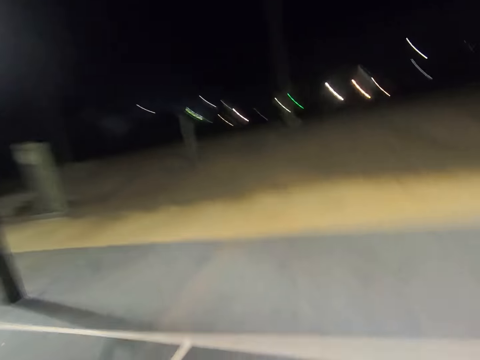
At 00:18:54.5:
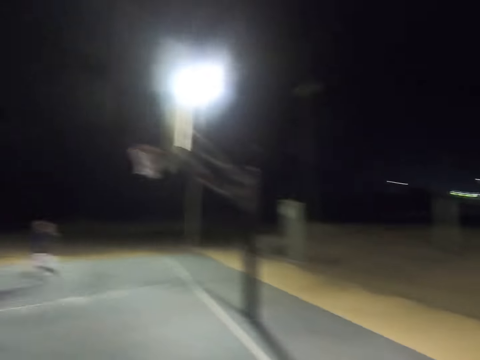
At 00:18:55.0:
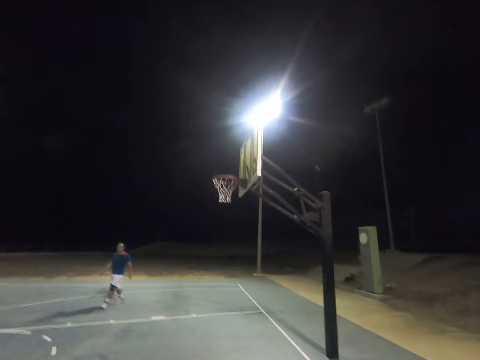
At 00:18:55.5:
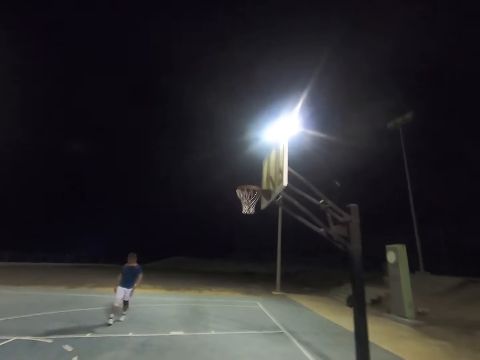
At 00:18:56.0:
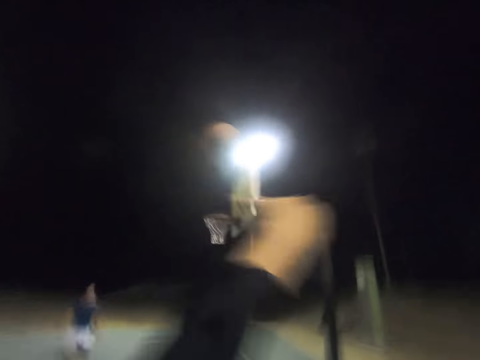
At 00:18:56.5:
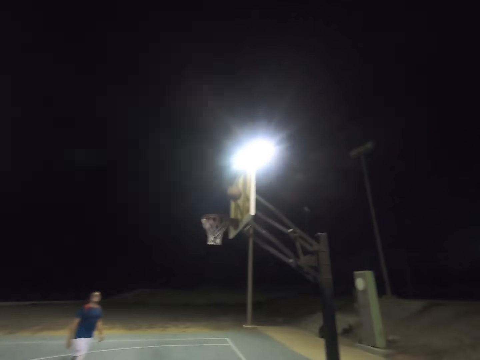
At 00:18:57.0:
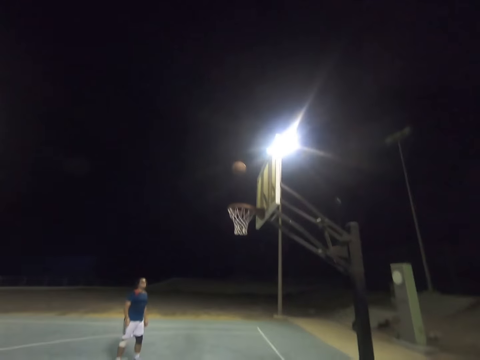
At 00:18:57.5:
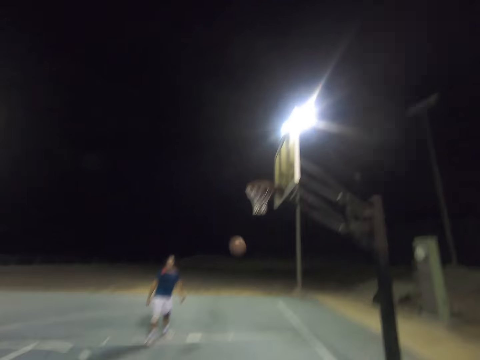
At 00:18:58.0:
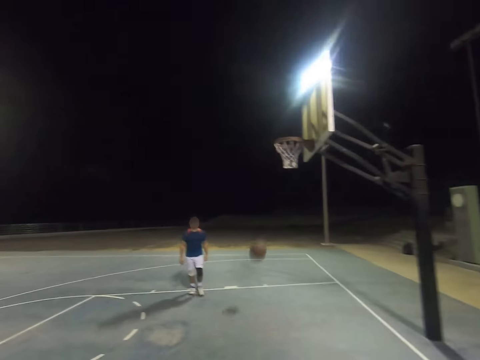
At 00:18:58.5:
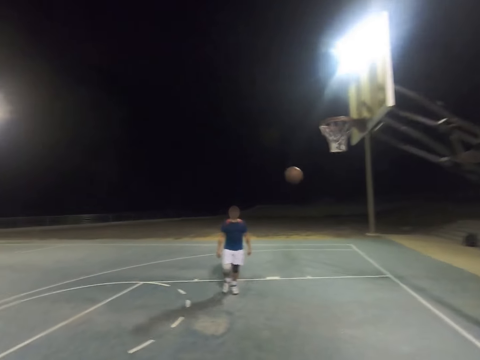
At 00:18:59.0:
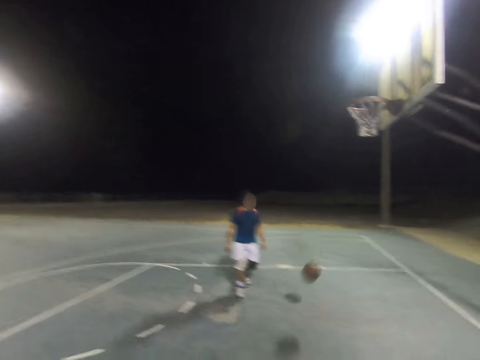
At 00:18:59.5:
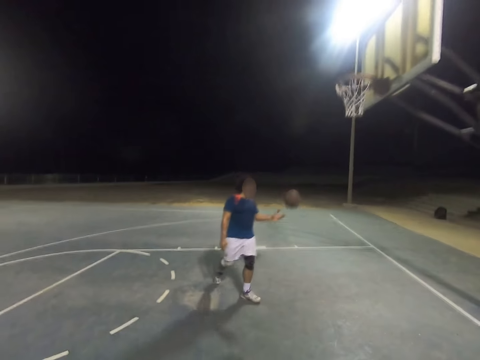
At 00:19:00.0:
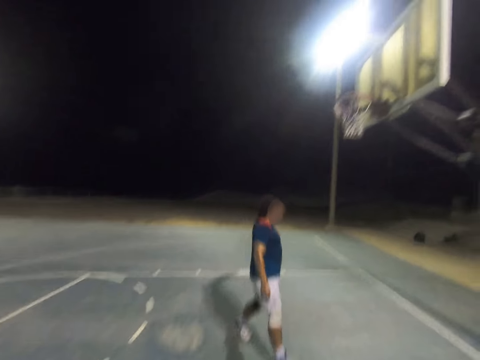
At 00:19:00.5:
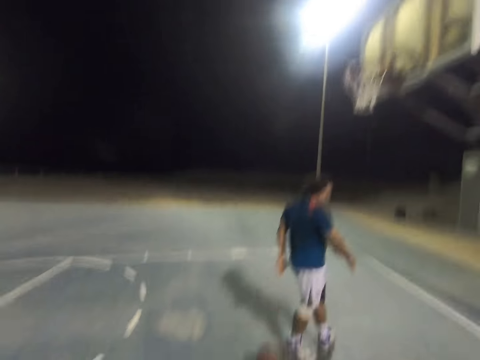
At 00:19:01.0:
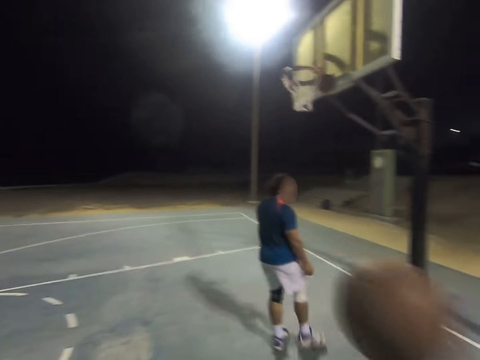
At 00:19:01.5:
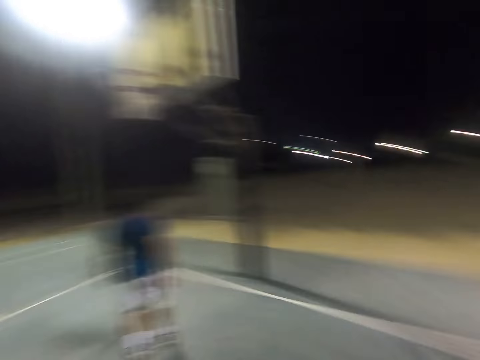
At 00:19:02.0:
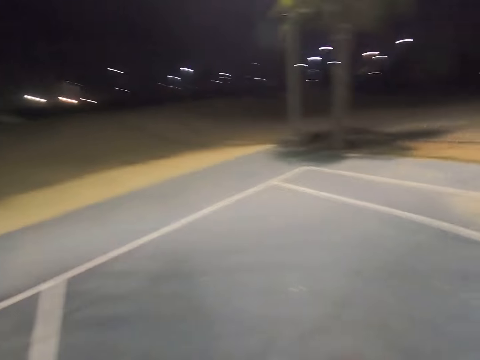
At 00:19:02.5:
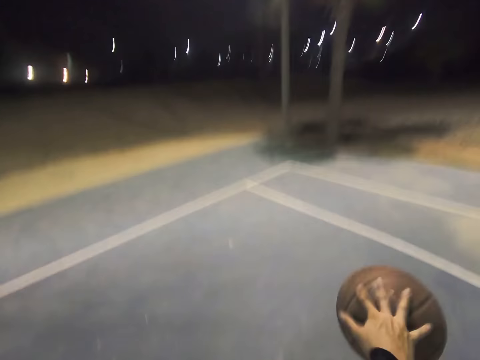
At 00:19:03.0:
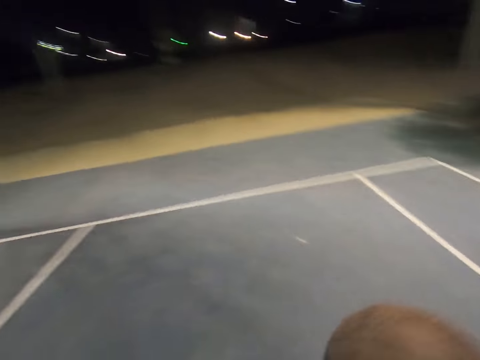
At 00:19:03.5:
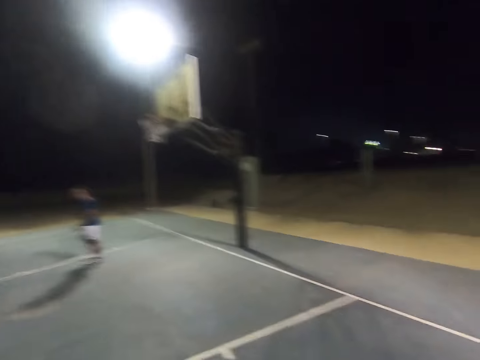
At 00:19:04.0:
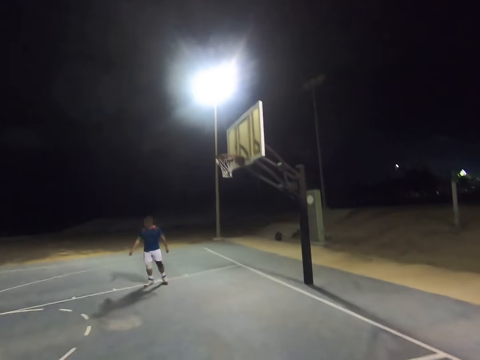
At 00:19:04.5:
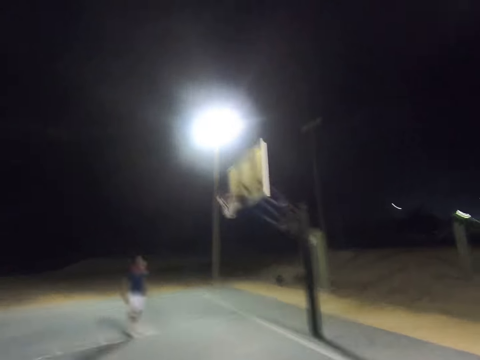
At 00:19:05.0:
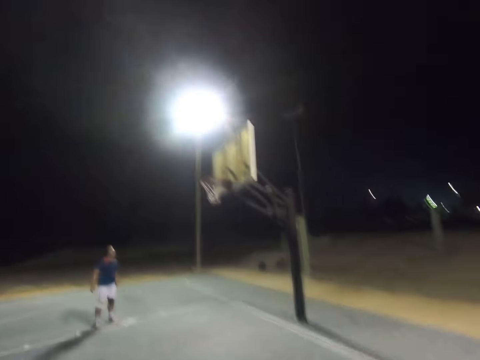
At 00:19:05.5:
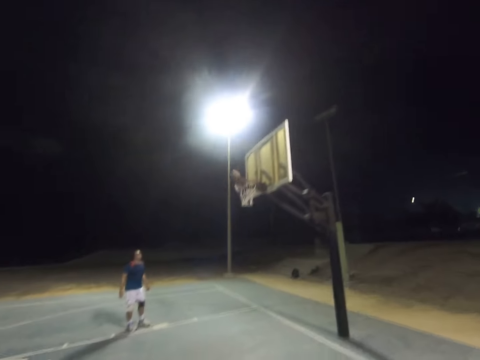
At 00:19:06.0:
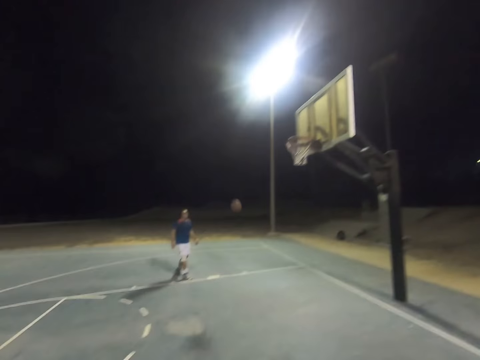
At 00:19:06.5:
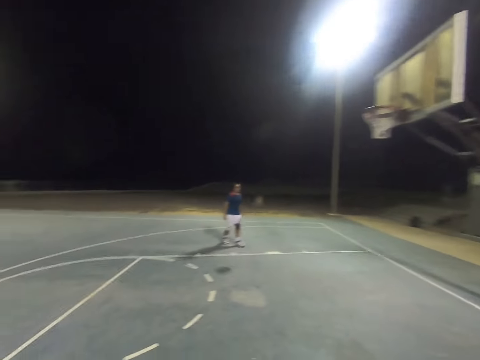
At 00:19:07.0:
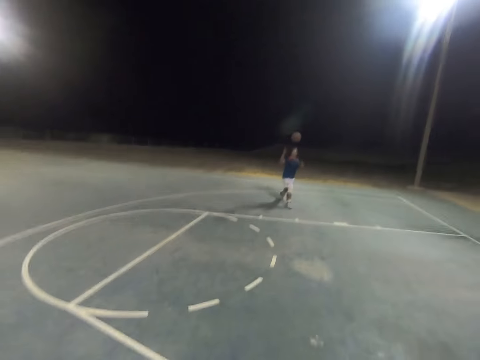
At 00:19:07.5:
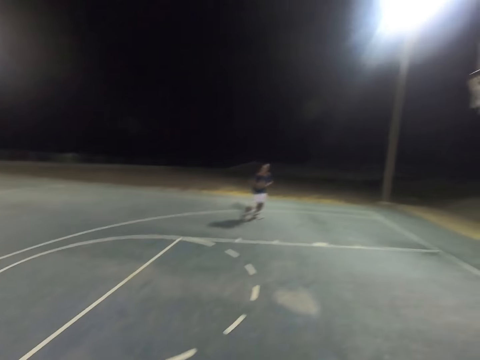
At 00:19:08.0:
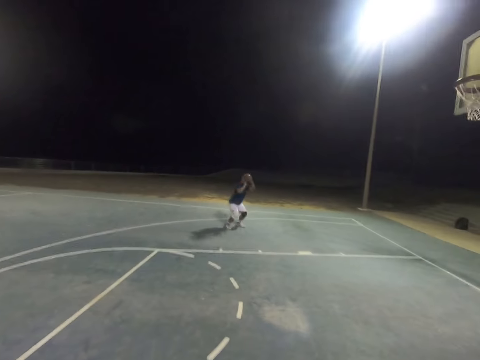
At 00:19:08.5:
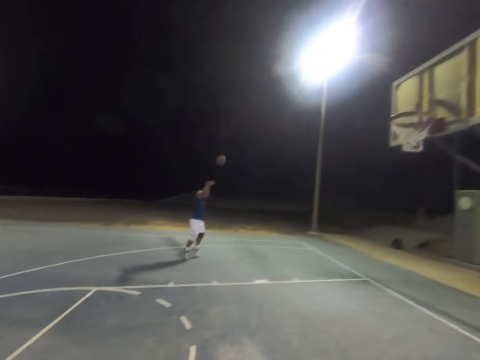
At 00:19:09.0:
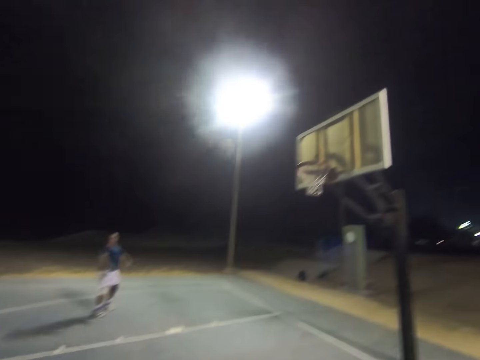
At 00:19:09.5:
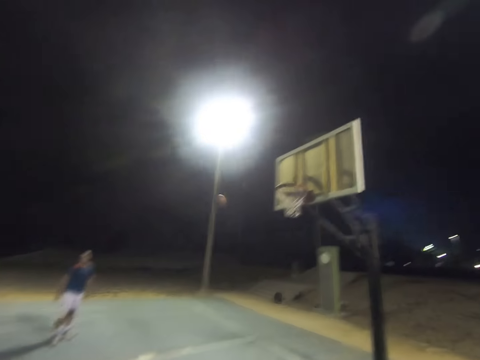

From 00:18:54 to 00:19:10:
The camera wearer throws the ball to the hoop. A person throws the ball to the camera wearer. The camera wearer catches the ball. They throw the ball to the hoop. The person catches the ball.

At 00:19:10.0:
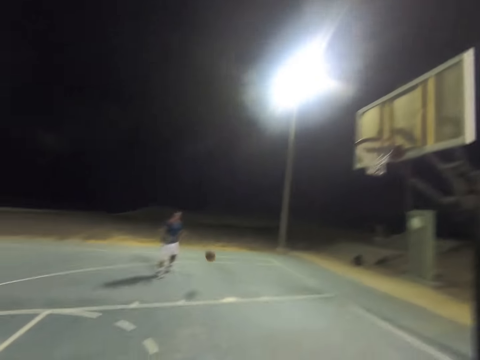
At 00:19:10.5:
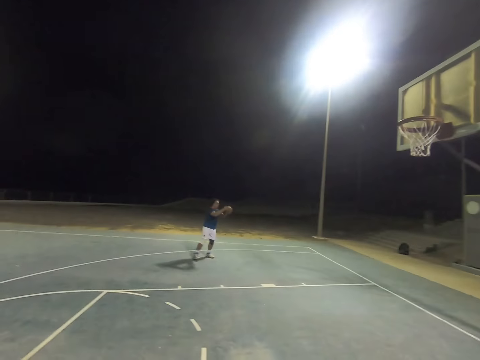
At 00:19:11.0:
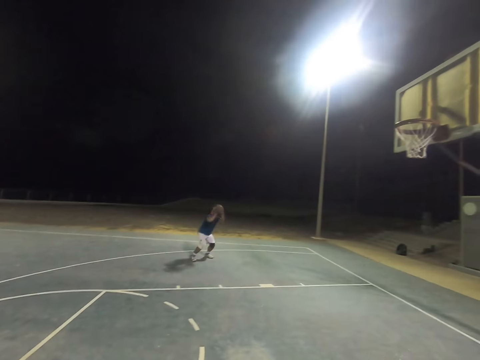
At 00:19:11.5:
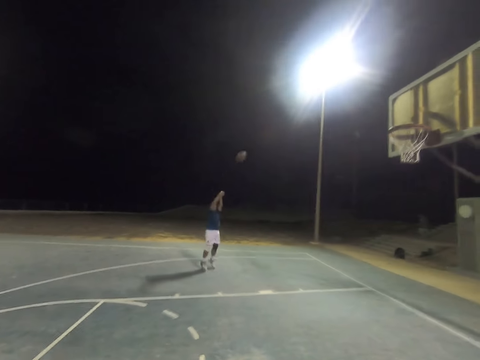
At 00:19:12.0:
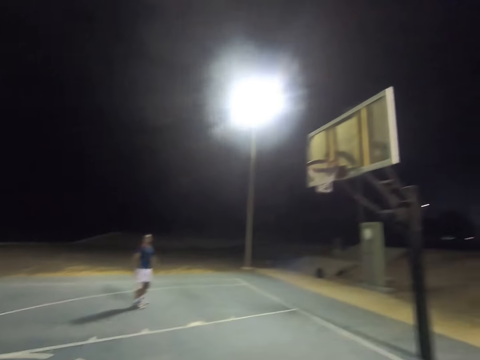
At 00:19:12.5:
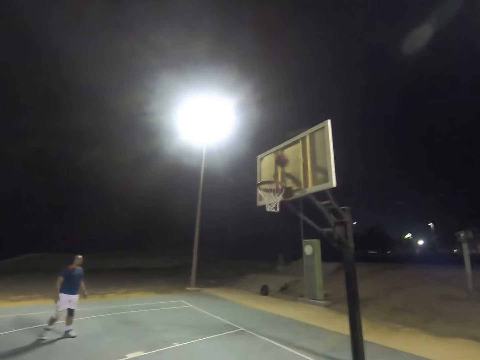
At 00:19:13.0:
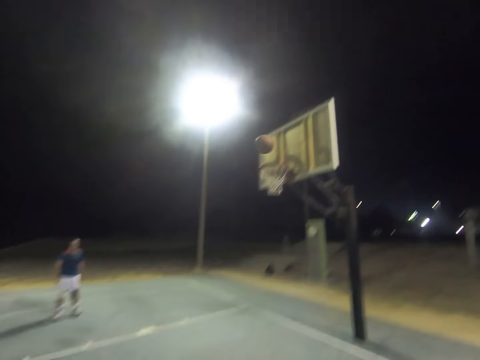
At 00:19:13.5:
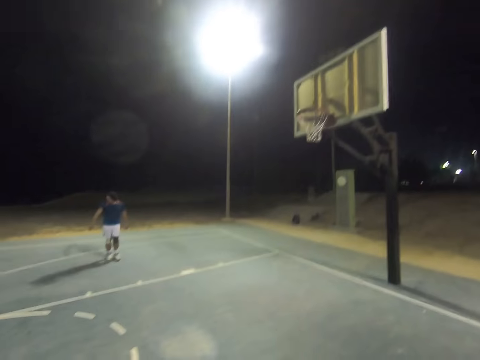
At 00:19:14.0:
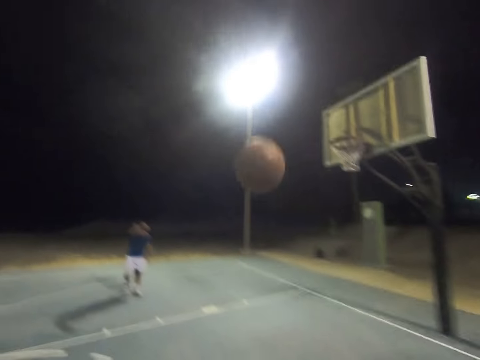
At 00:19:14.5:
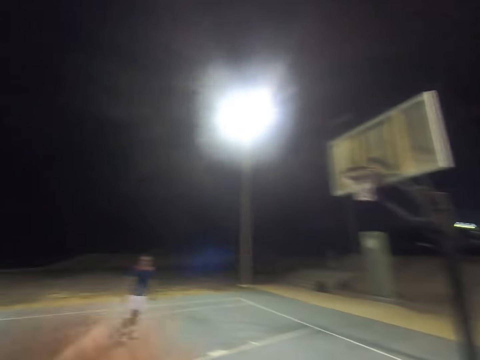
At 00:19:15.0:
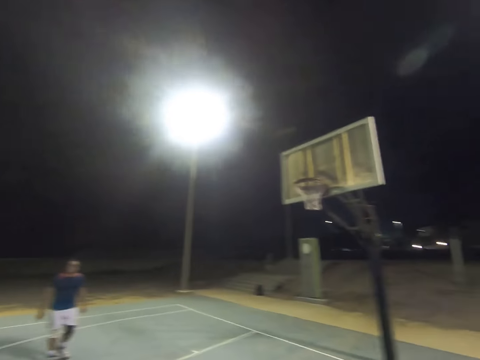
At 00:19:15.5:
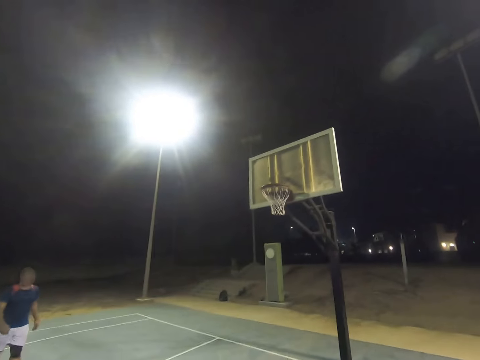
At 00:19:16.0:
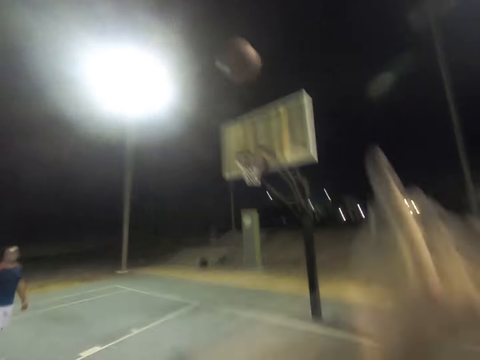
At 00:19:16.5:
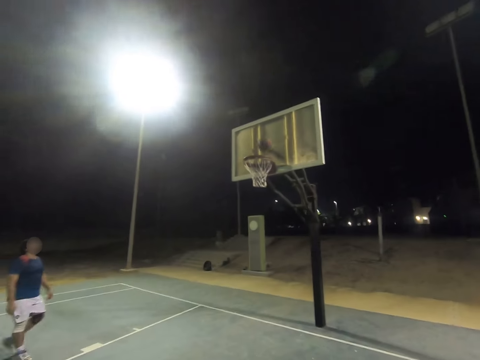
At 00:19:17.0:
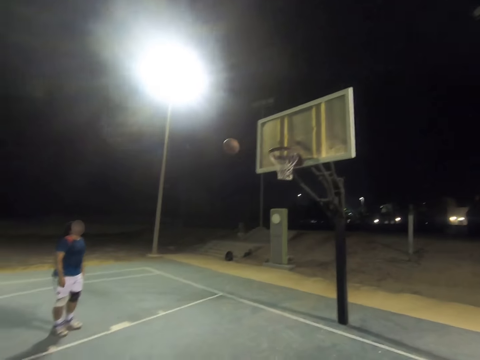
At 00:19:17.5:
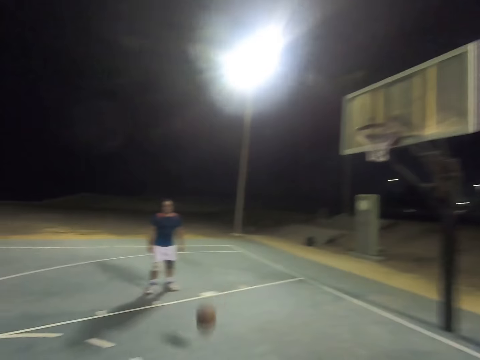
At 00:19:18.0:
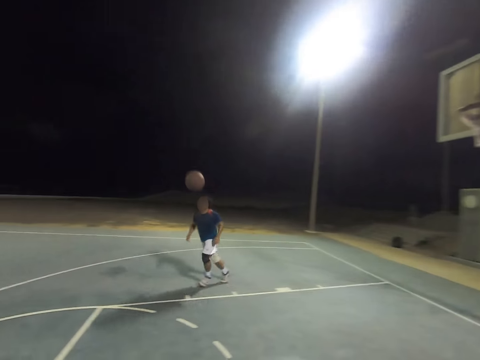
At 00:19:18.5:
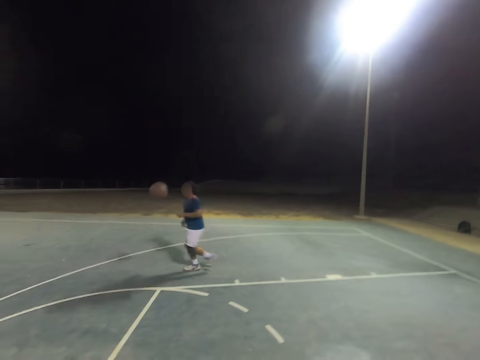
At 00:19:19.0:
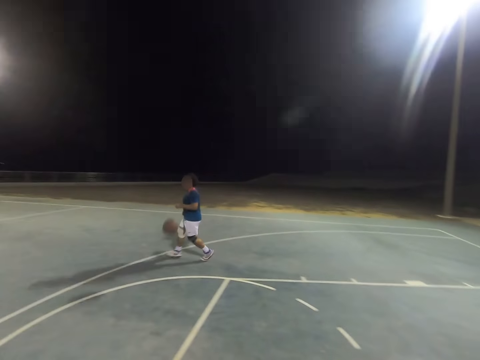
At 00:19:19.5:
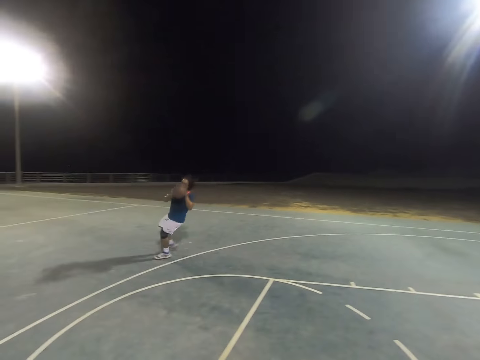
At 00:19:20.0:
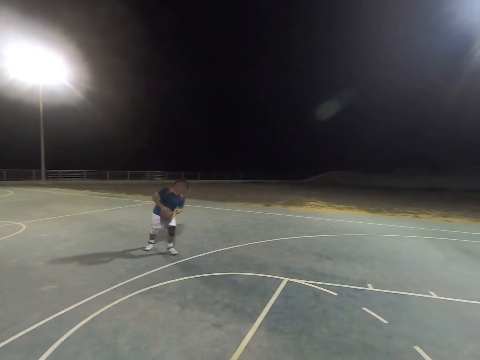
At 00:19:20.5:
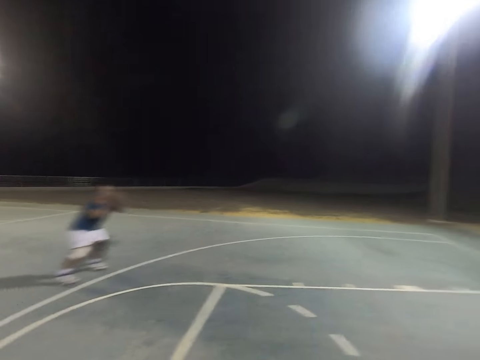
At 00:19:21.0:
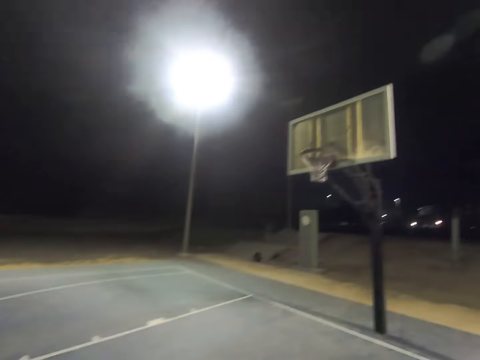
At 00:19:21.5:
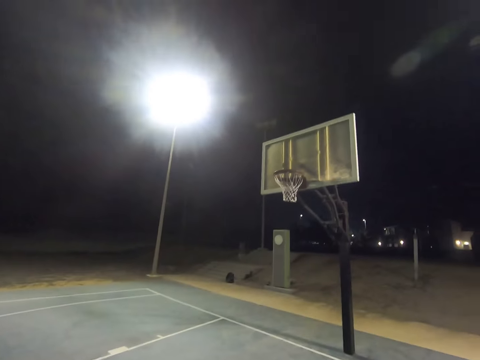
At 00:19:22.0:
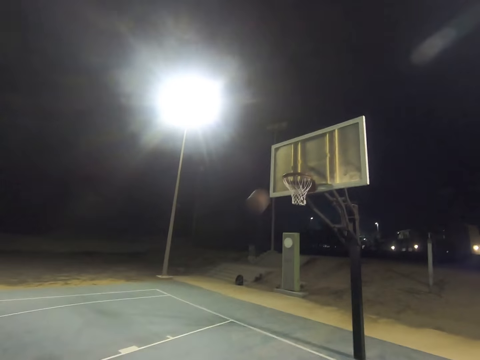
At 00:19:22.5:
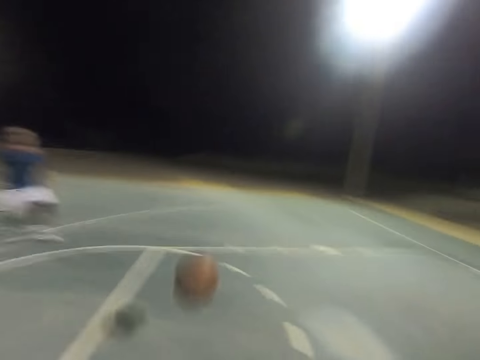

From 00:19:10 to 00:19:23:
A person throws the ball to the hoop. The person throws the ball to the hoop again. The camera wearer throws the ball to the hoop. The person catches the ball.
